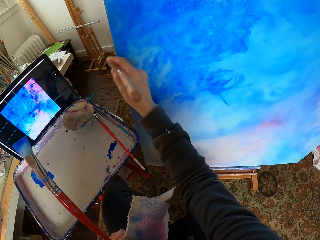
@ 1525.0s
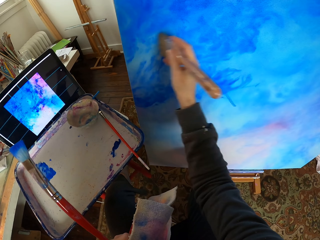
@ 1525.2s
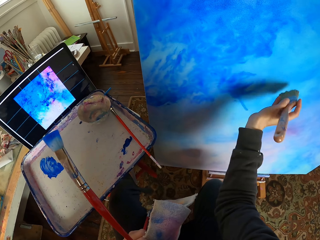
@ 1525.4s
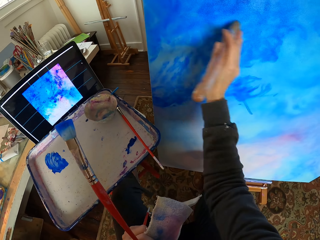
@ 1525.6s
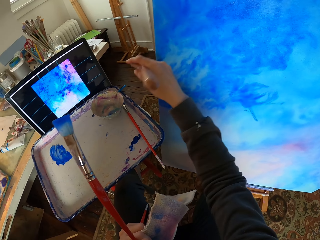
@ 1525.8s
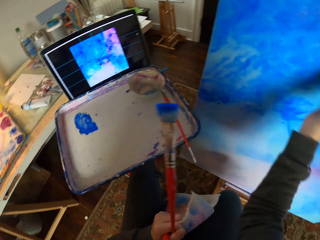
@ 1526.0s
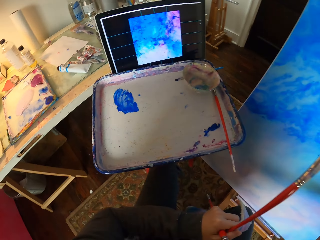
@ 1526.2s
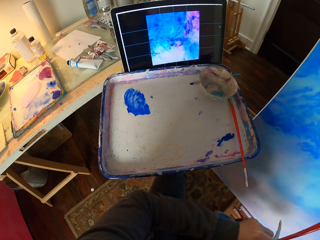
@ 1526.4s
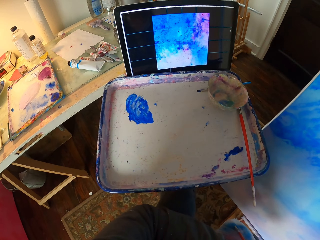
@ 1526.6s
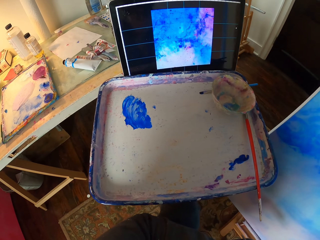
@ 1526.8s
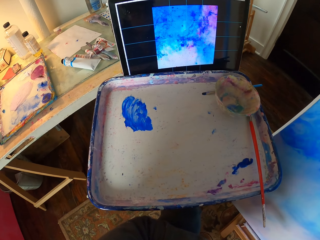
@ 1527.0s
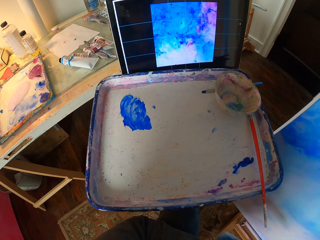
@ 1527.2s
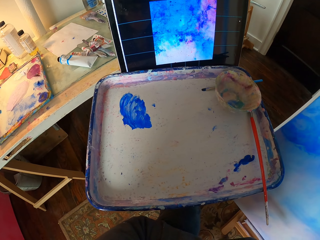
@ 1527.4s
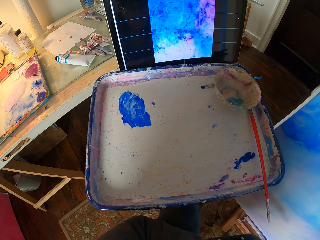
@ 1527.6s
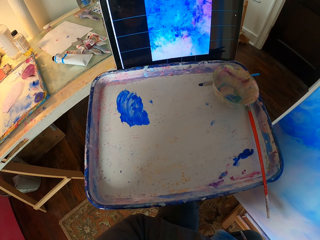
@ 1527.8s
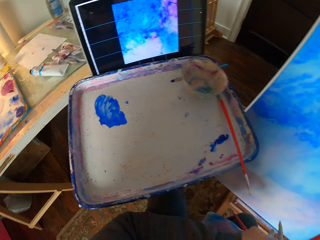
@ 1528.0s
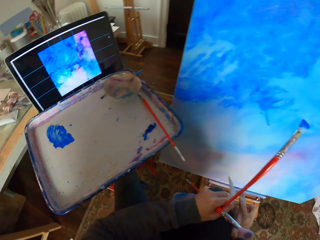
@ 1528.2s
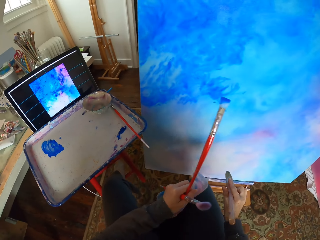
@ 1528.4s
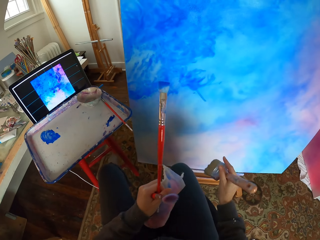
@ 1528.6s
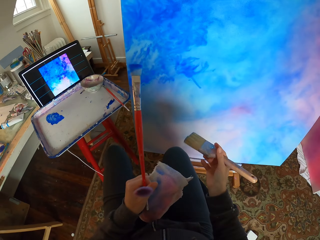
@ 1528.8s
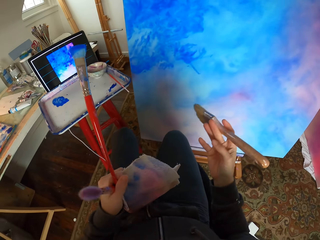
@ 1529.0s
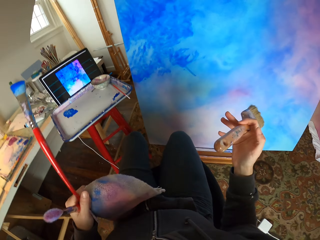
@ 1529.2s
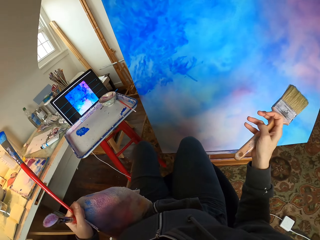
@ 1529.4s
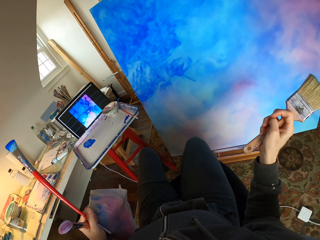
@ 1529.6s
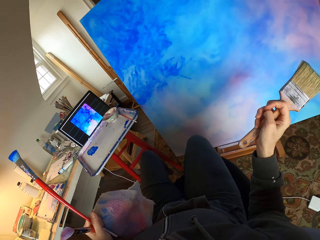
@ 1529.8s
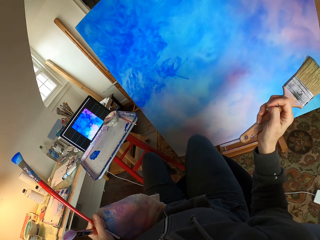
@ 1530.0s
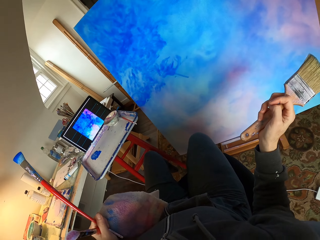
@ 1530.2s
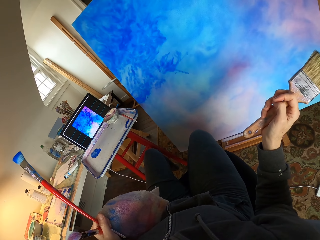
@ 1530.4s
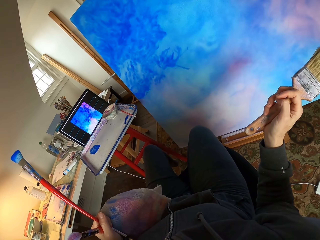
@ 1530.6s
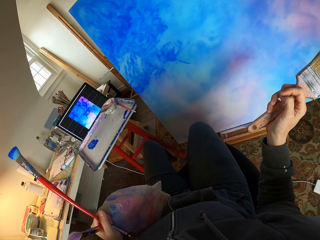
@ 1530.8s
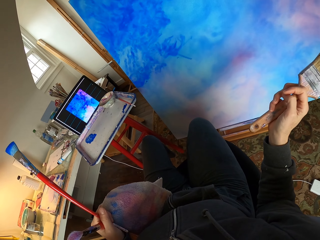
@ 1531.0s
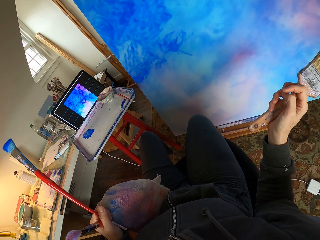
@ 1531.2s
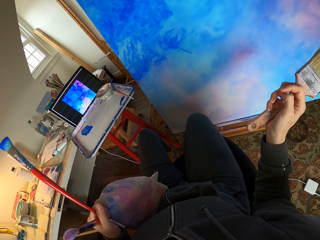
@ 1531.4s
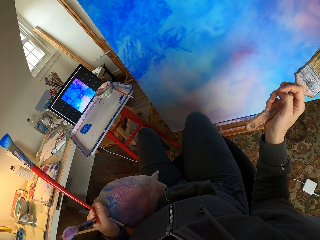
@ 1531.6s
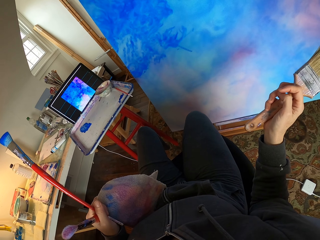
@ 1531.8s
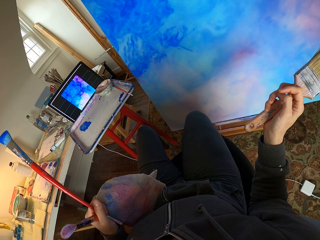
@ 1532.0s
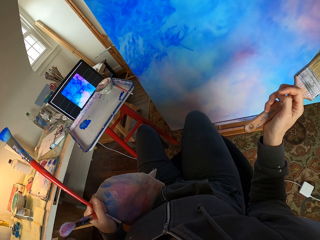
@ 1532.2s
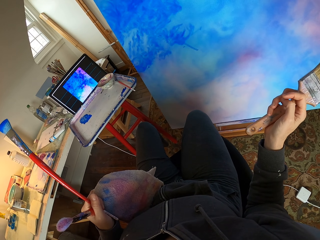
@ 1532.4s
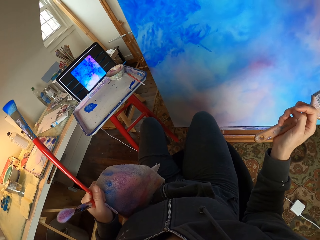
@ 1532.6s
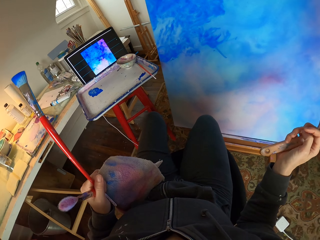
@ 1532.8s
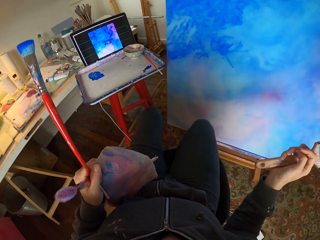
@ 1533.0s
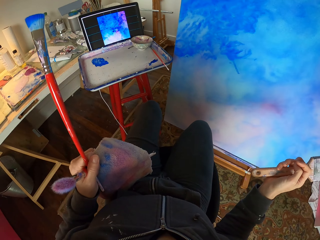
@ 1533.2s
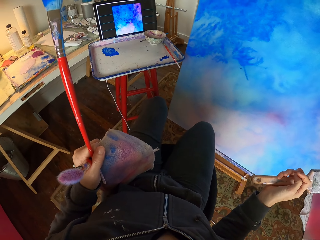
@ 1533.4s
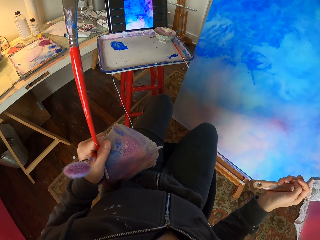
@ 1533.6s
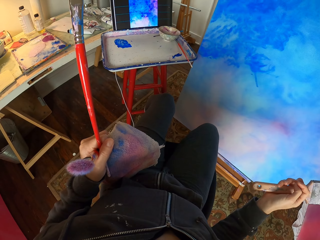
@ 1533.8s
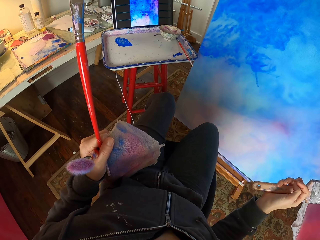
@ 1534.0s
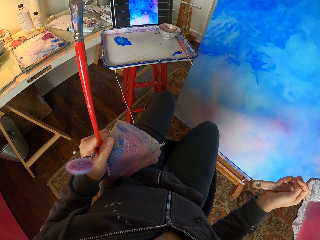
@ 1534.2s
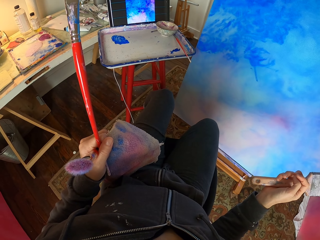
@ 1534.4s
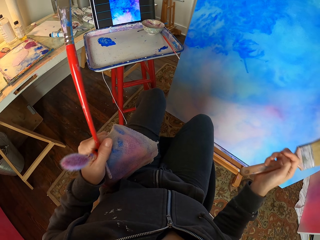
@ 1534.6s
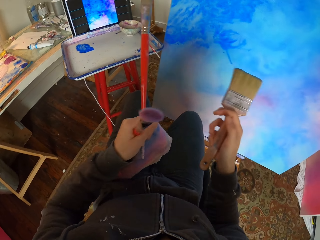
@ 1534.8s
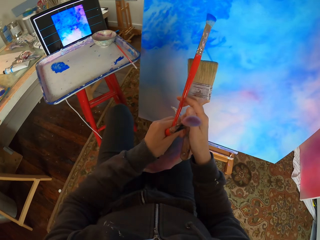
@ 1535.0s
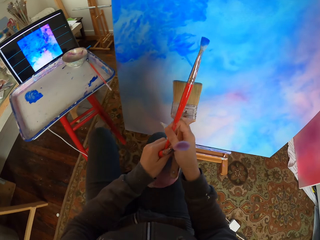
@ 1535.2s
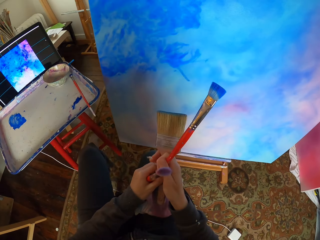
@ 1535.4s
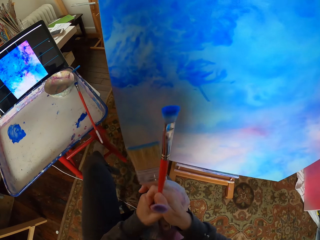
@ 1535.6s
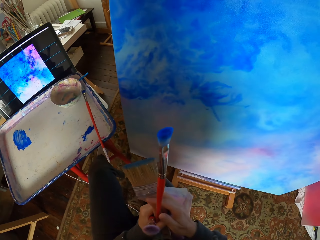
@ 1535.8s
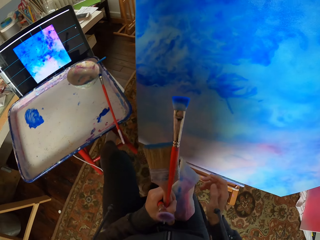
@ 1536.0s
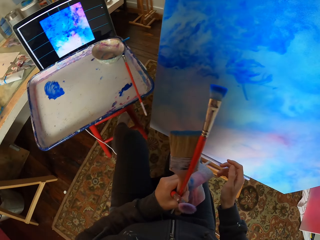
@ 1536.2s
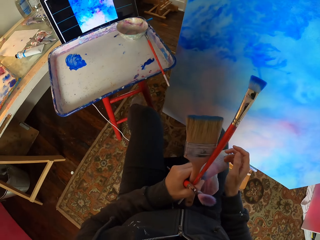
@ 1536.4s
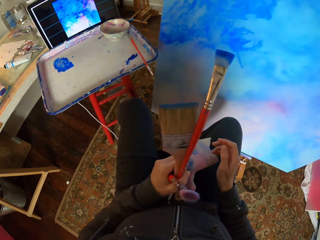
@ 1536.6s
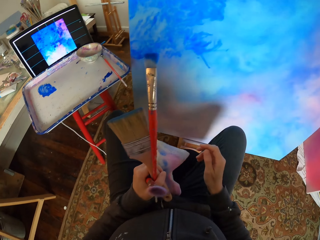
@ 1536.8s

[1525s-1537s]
The camera wearer looks at the screen. They look at the art.

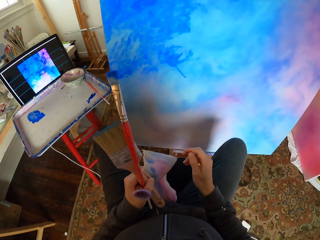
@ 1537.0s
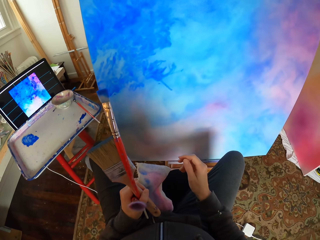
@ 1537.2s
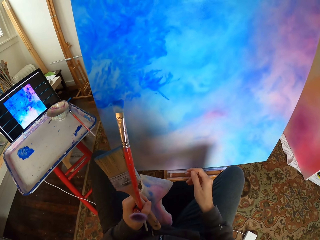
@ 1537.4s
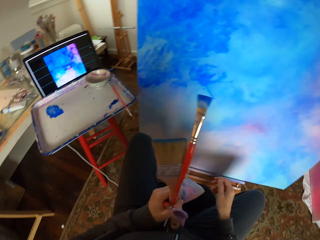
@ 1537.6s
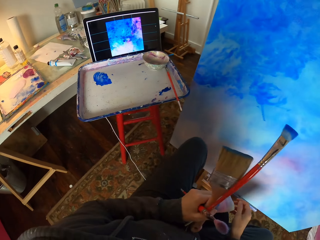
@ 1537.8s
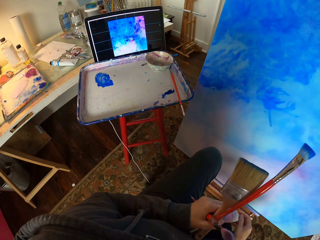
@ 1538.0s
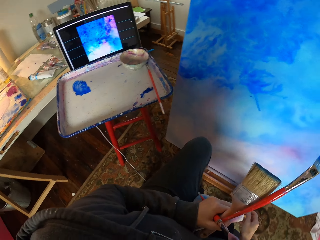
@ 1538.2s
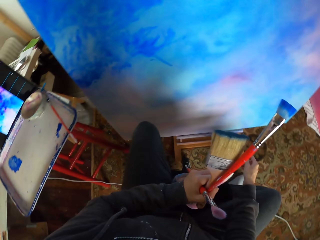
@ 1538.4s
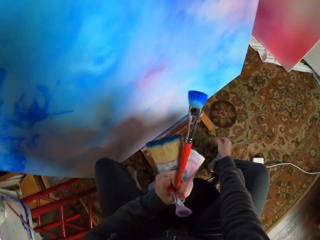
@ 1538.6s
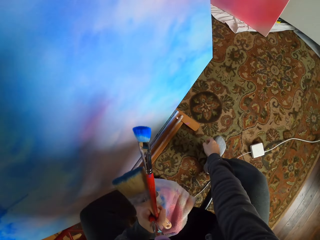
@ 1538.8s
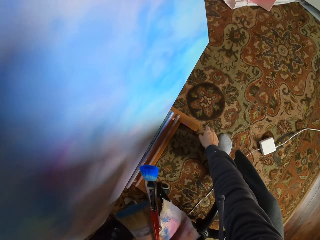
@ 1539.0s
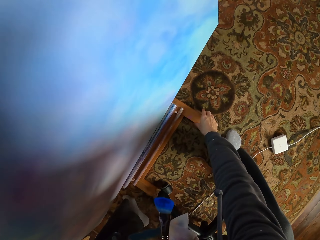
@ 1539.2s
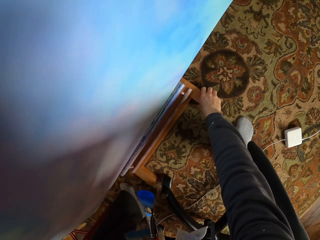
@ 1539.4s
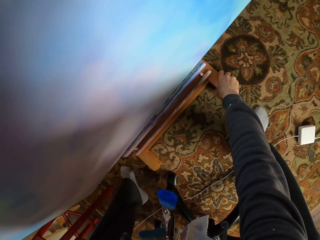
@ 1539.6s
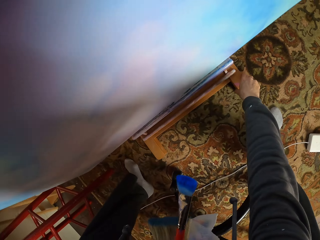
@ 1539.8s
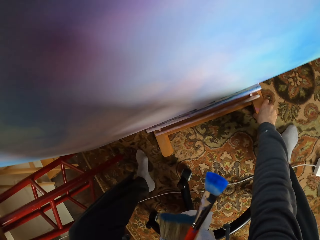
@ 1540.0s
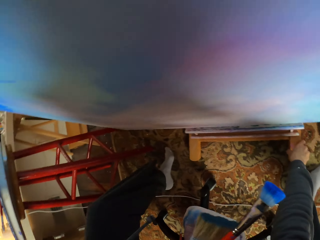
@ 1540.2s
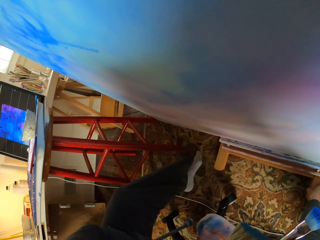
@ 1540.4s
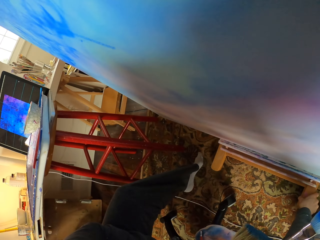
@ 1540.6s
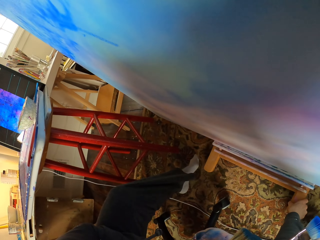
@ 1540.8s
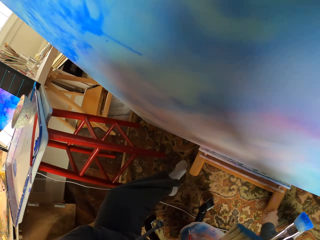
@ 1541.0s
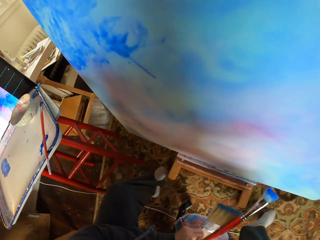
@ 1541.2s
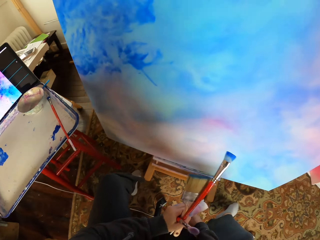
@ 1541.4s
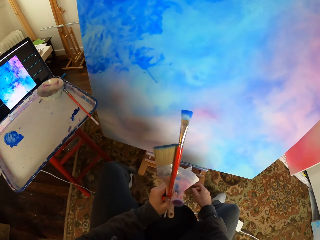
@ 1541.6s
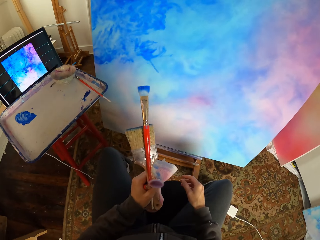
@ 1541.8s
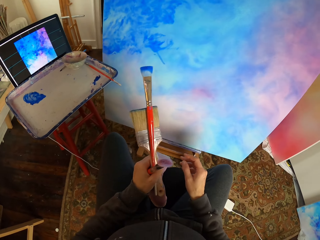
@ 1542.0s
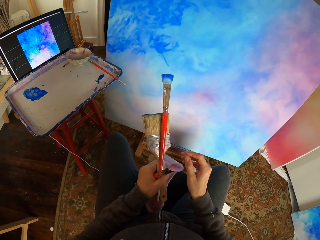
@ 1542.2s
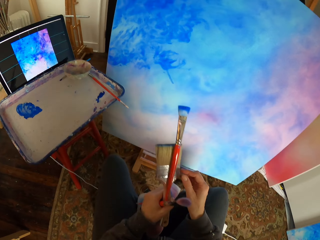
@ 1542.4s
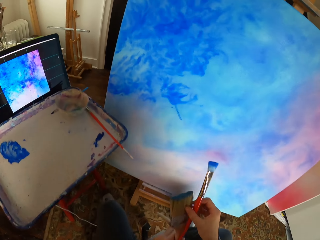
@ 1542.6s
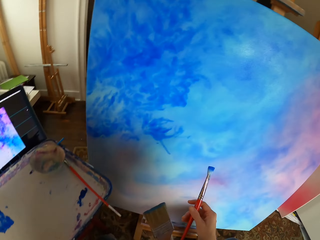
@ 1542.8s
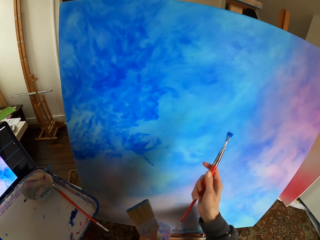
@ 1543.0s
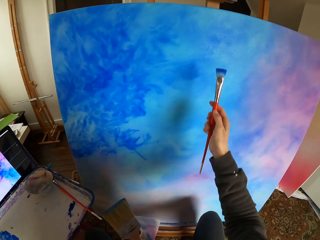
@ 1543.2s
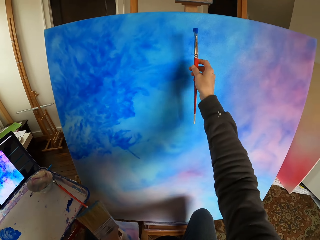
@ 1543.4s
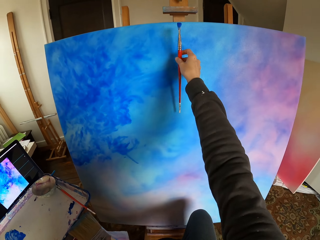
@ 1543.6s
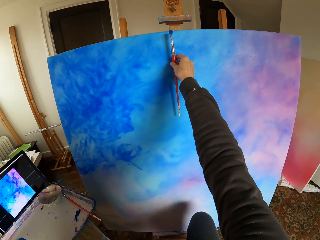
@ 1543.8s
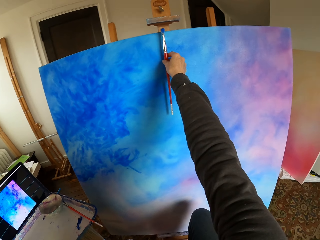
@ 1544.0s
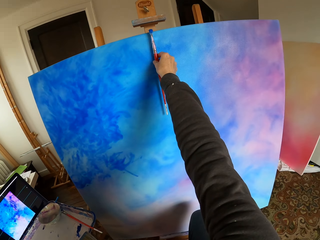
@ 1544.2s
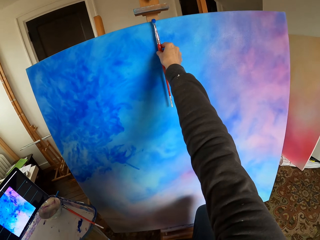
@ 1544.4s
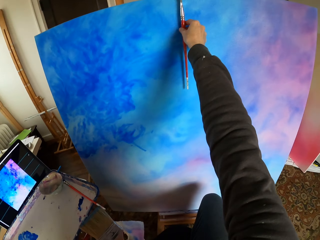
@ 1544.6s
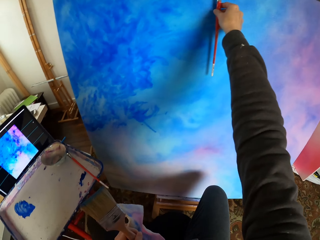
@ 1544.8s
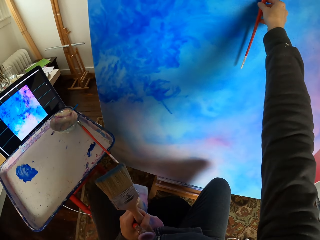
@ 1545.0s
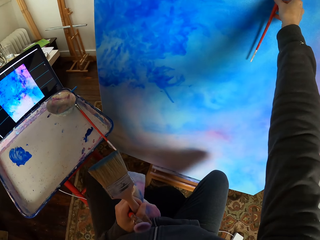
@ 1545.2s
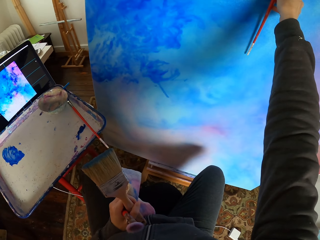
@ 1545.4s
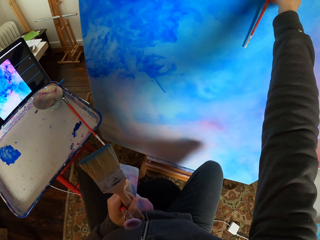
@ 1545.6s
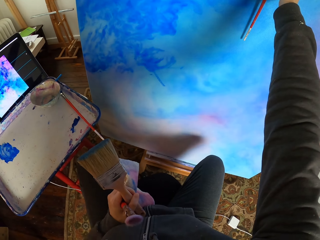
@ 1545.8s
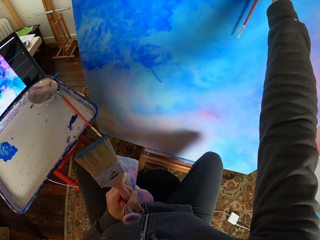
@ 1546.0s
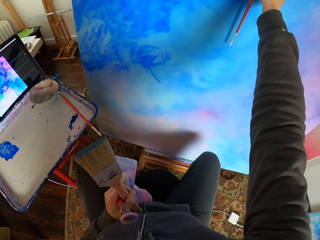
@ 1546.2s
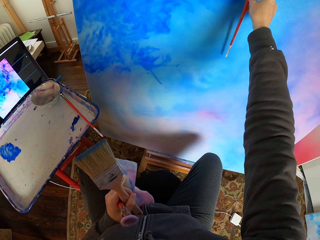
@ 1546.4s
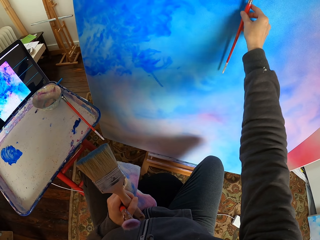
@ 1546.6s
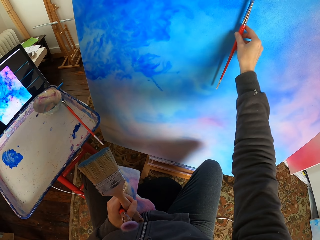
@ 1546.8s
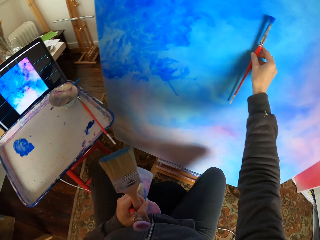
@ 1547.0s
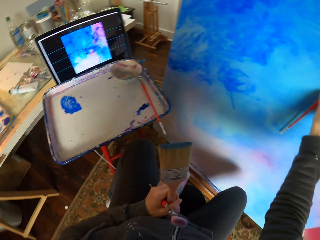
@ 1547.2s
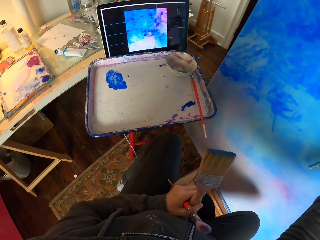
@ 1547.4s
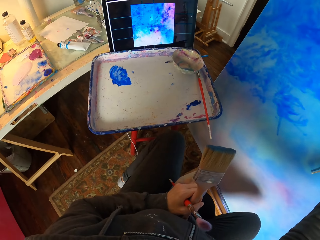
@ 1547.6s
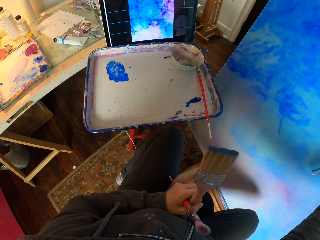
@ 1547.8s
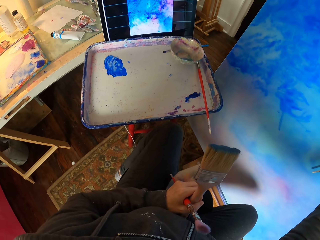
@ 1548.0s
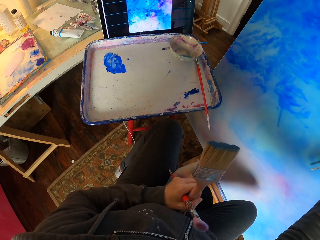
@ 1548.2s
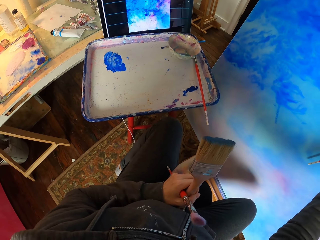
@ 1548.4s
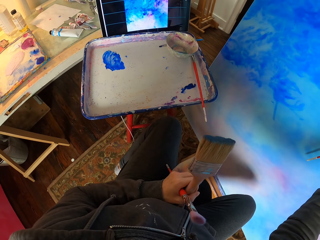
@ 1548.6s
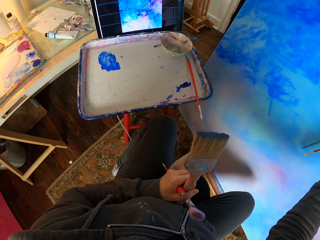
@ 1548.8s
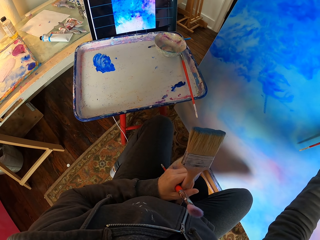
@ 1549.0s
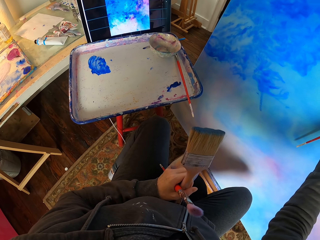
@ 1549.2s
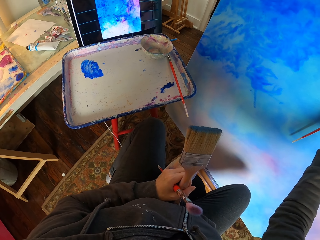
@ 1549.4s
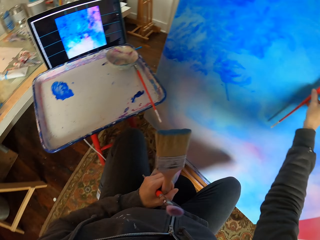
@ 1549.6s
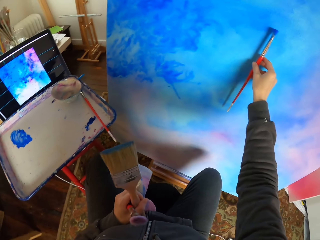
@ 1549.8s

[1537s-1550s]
The camera wearer adjusts the art stand. They measure the art with a brush. They look at the screen.
